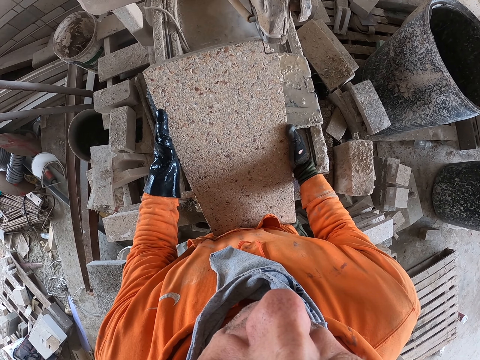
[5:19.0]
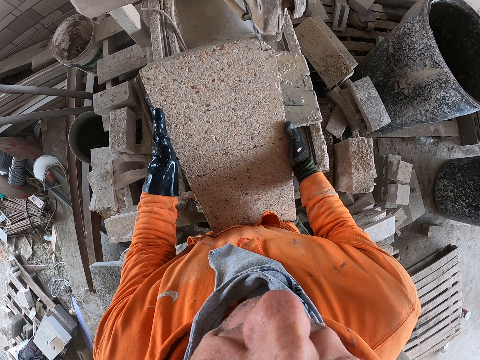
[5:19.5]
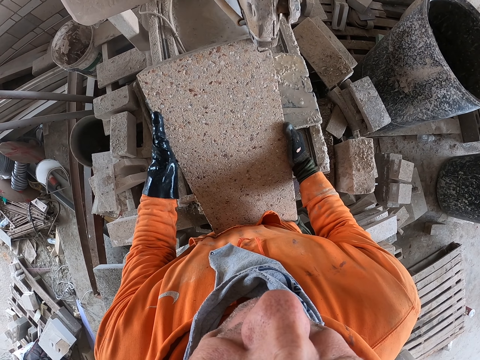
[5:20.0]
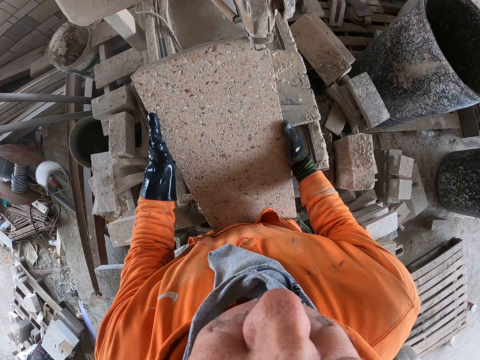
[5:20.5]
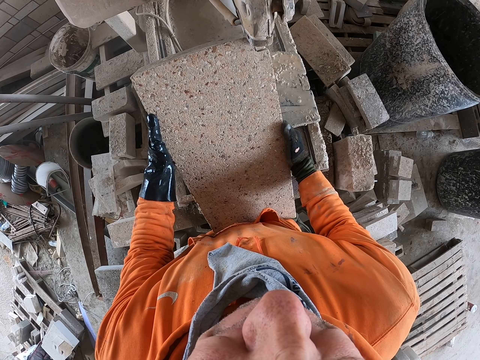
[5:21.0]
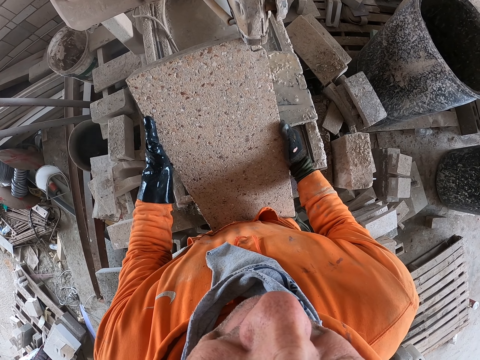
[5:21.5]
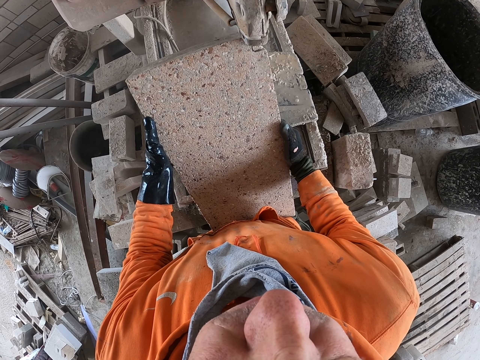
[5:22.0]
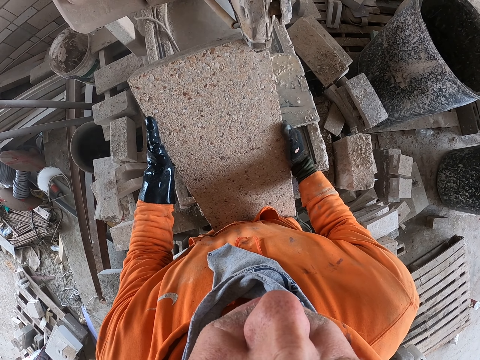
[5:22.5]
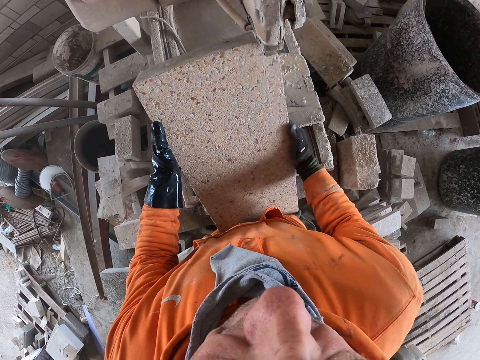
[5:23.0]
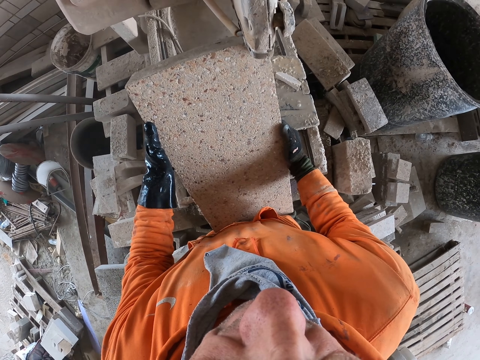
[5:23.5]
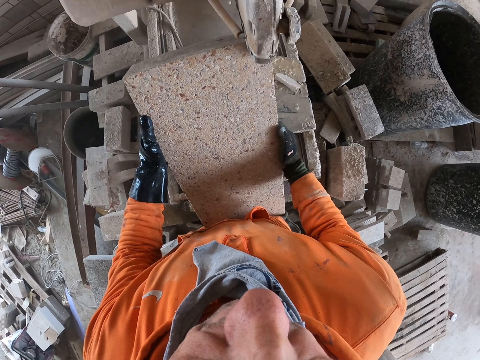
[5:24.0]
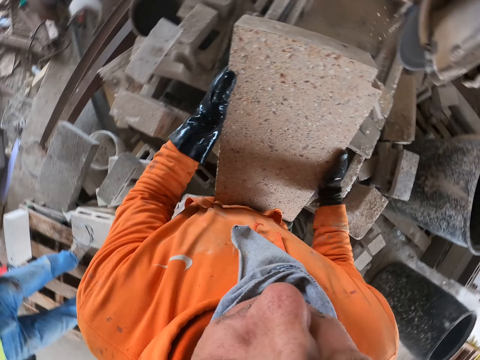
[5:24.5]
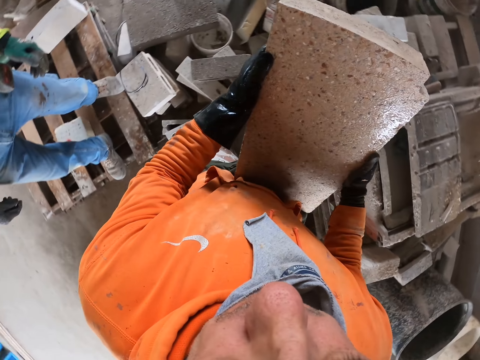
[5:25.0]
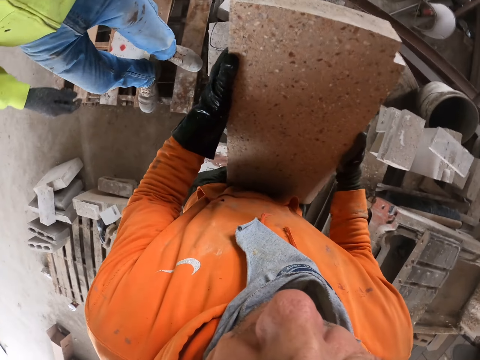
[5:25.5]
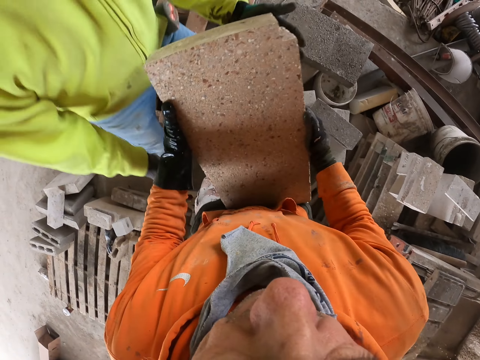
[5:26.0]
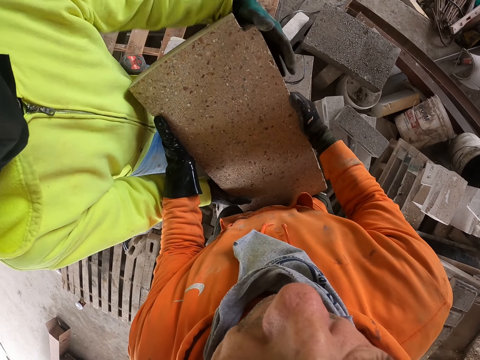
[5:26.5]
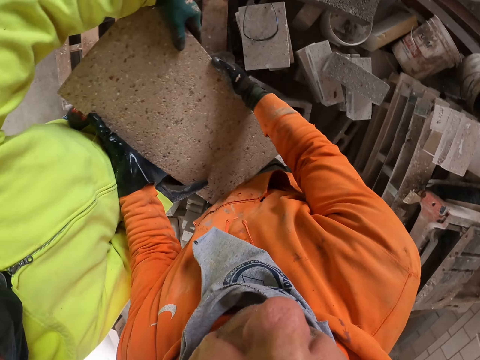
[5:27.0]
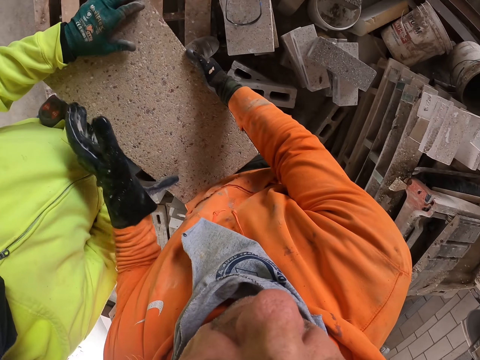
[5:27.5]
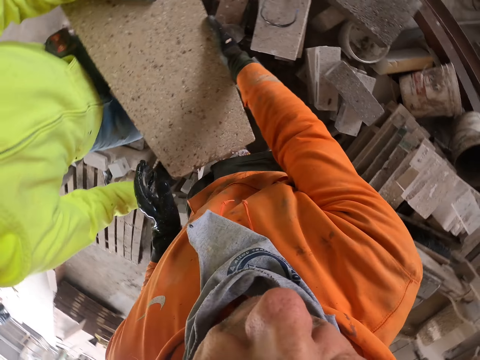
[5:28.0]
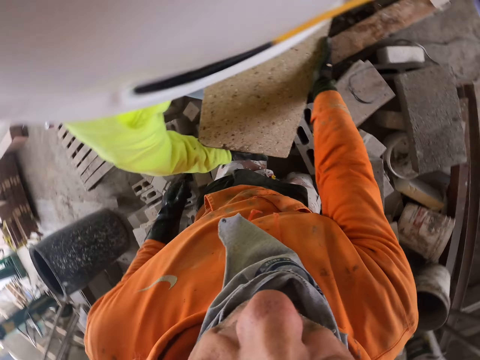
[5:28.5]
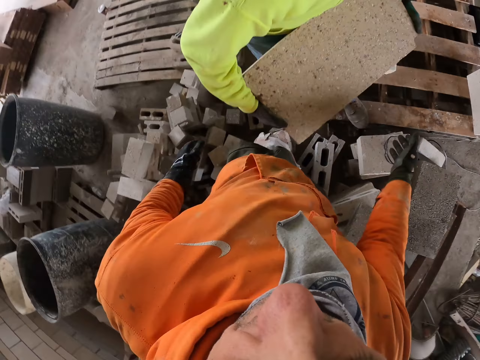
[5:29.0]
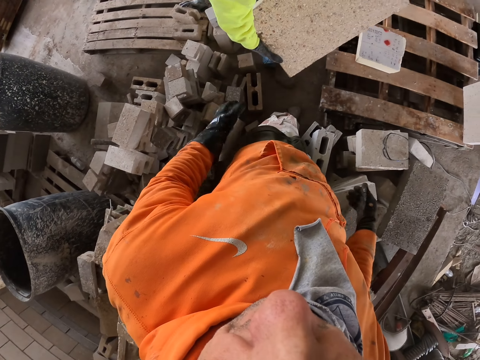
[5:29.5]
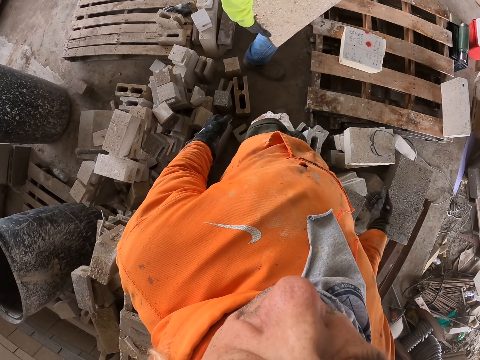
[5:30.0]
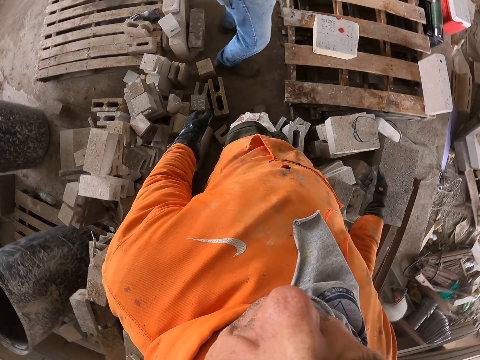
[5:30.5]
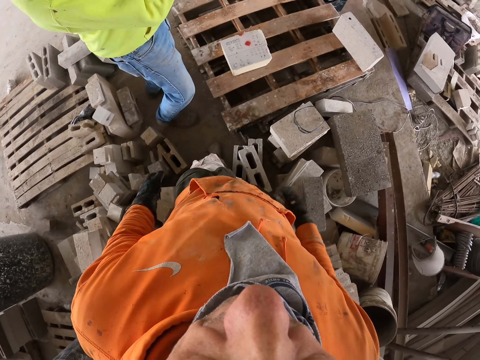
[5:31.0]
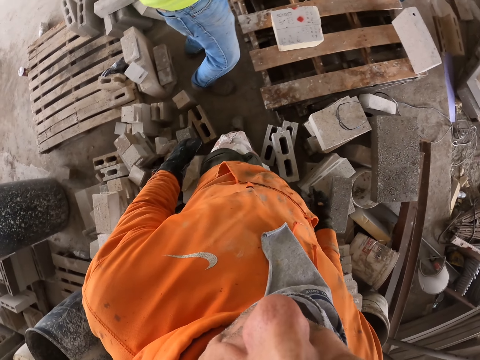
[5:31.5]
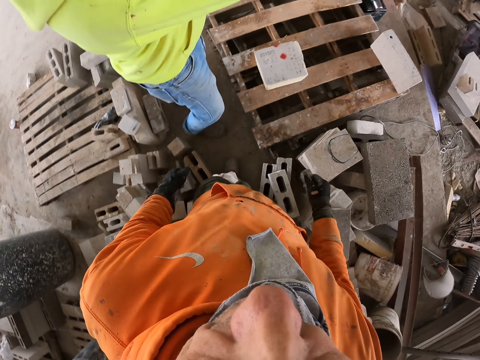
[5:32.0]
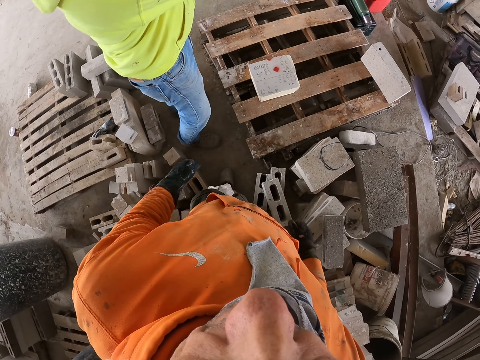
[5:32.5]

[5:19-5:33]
The camera wearer turns to the side. They give a man a block stone or concrete block. They hold the concrete block. They turn around. The man holds the concrete block. The man walks around. The camera wearer turns around.

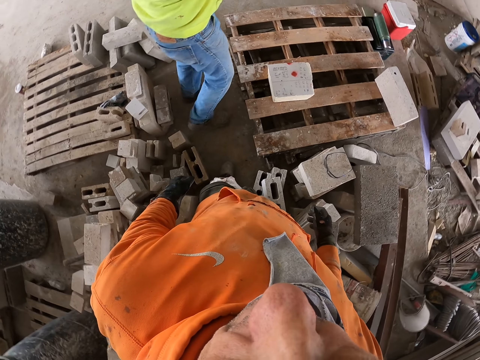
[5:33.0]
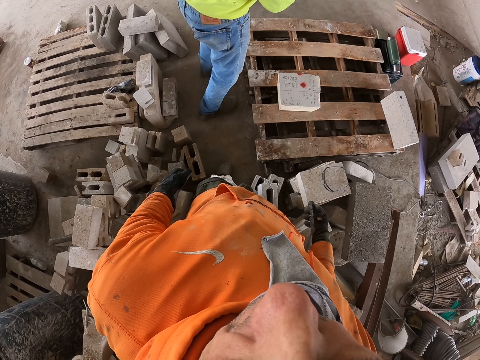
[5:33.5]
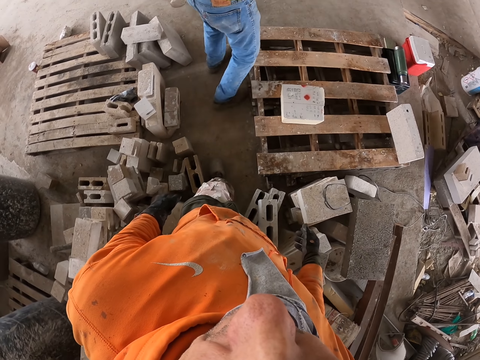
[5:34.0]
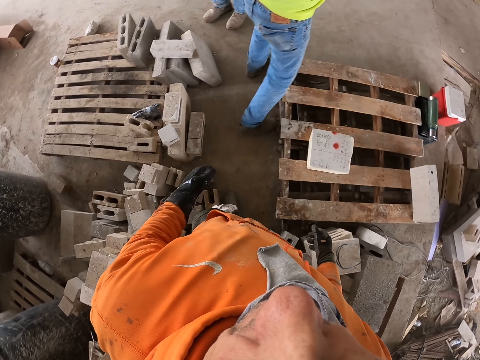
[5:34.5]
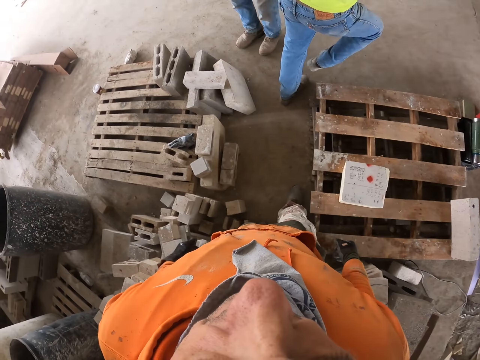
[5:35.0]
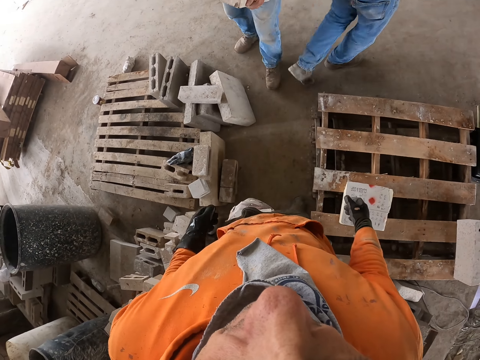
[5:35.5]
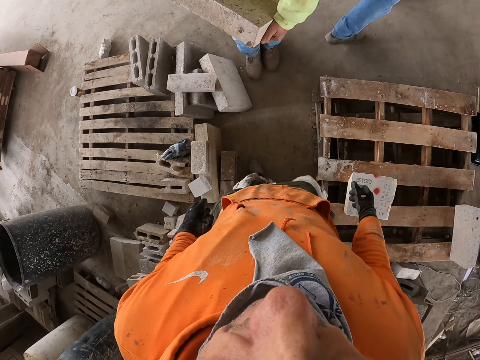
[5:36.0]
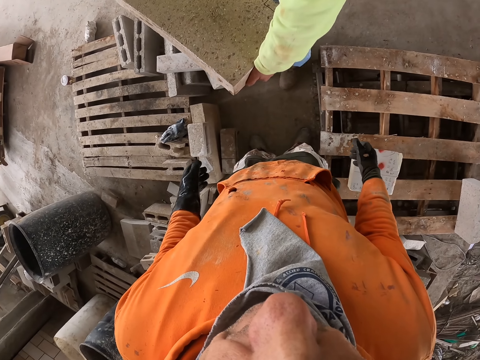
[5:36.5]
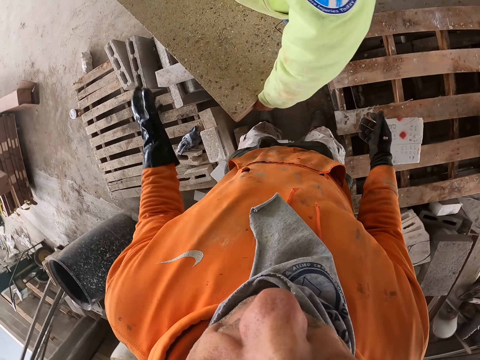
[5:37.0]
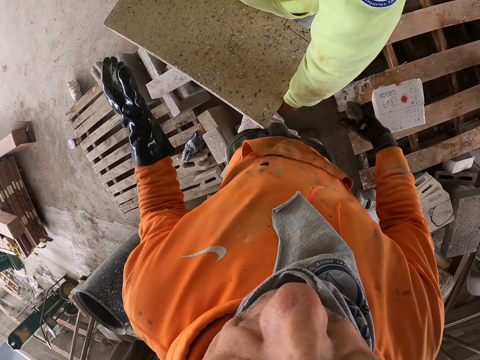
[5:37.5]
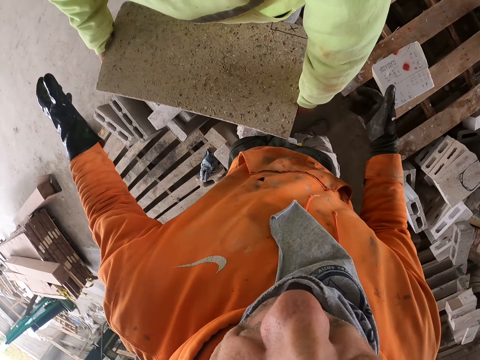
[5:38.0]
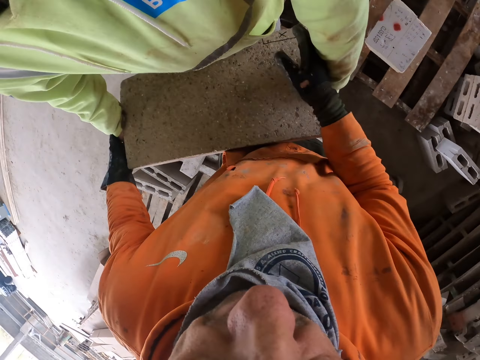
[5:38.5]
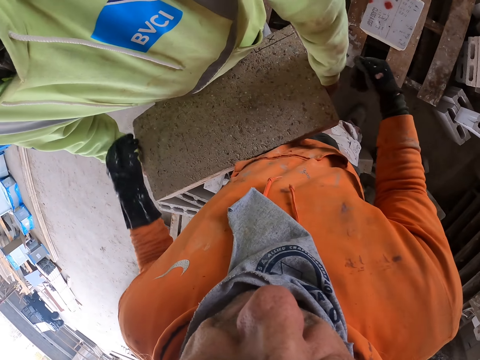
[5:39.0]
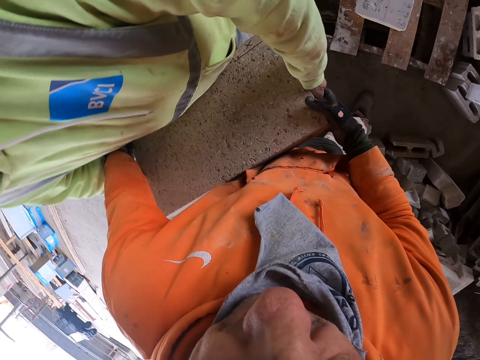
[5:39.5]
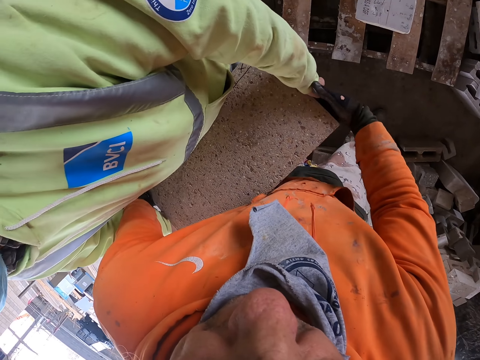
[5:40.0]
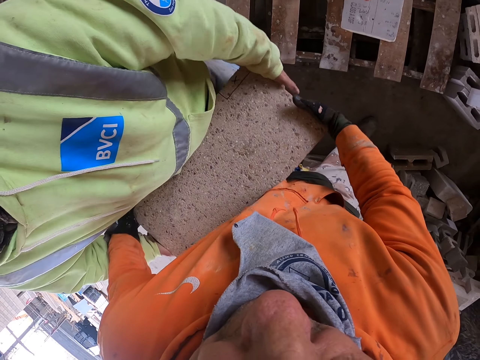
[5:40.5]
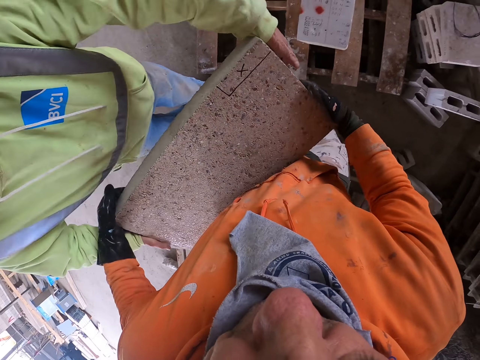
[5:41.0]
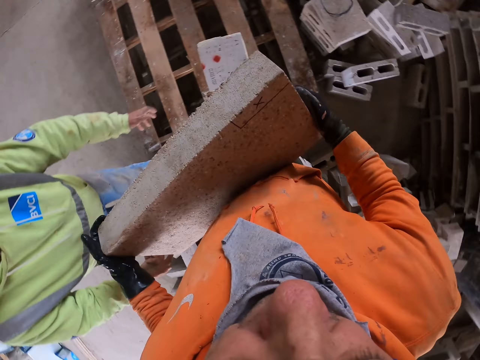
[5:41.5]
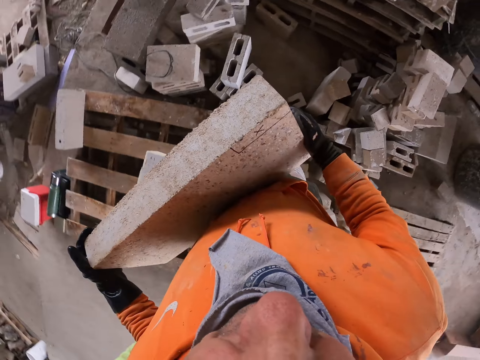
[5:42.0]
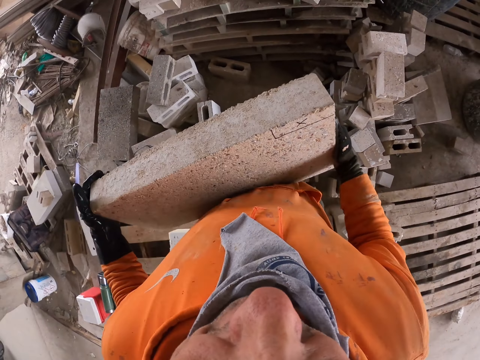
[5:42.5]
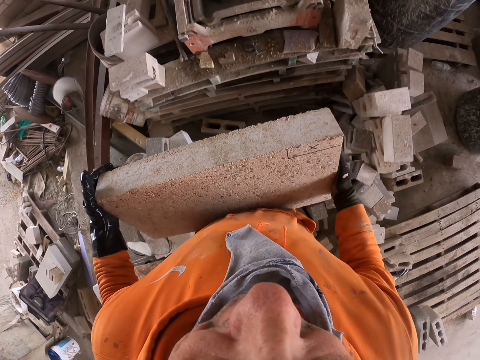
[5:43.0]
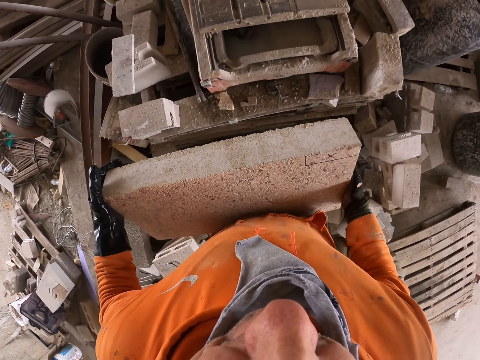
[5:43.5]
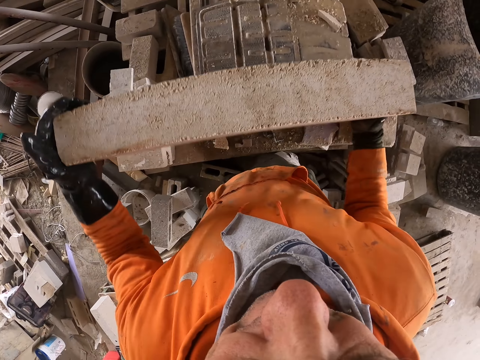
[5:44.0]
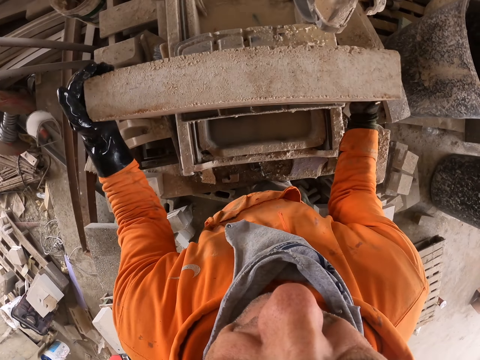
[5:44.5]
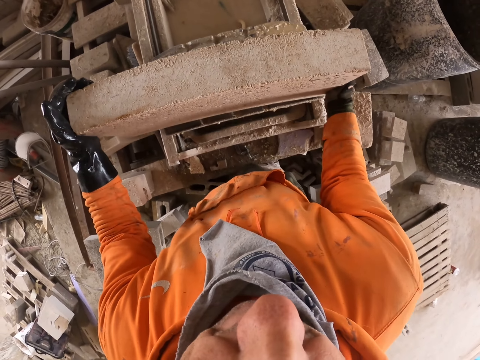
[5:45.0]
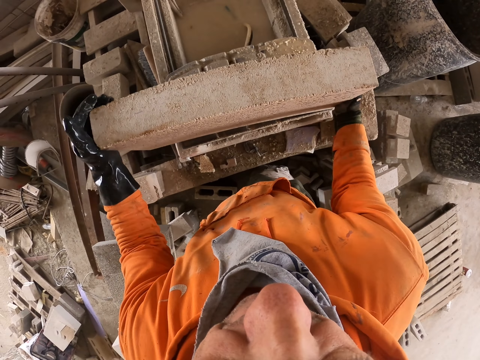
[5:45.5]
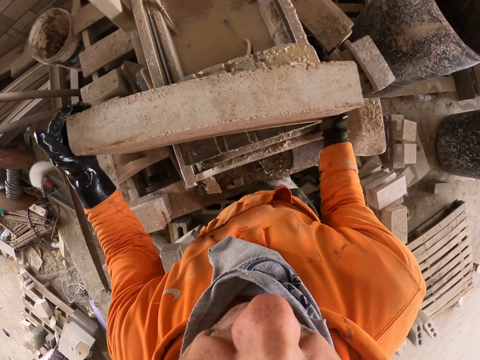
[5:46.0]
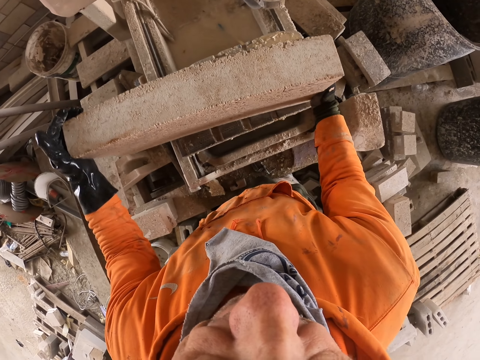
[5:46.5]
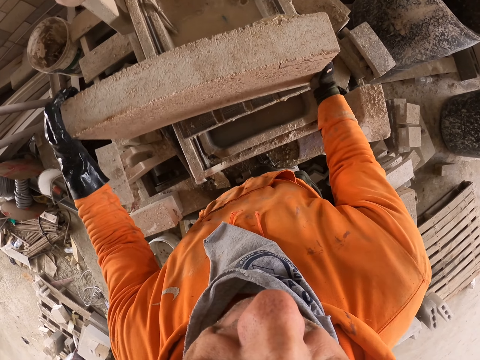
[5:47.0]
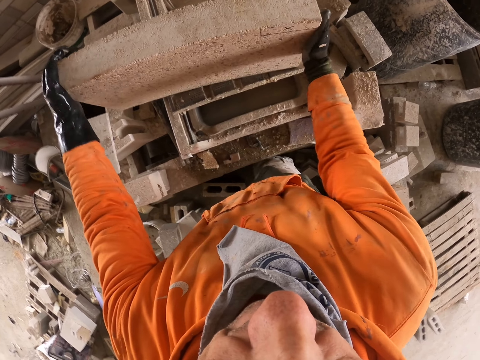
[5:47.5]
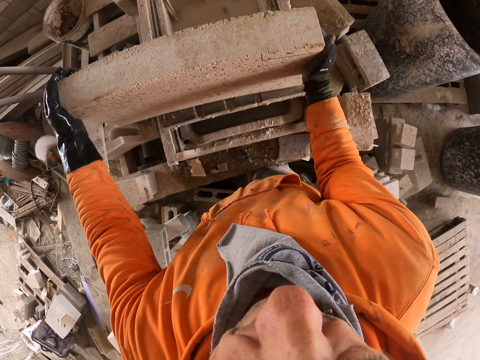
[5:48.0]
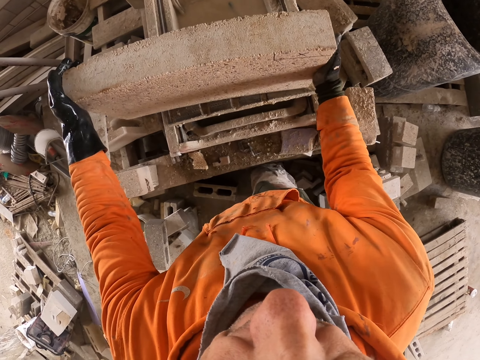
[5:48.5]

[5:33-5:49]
A man was on the floor. The man walks around. Another man was on the floor. The other man walks around. The first man holds a concrete block. The camera wearer picks the block stone or concrete block from the other man's hands. They hold the concrete block. They walk on the floor. They turn around. They put the block stone on the machine cutter. They move the block stone on the machine cutter.
